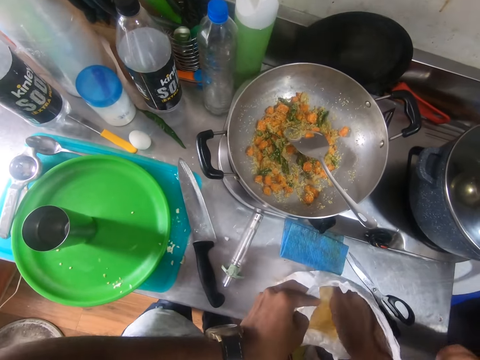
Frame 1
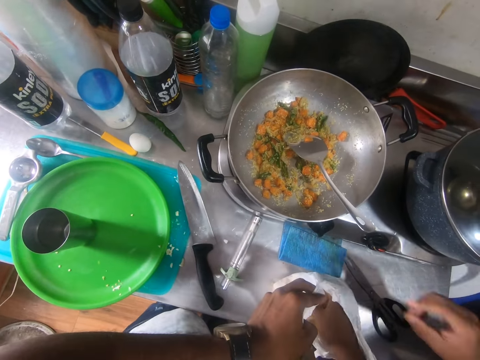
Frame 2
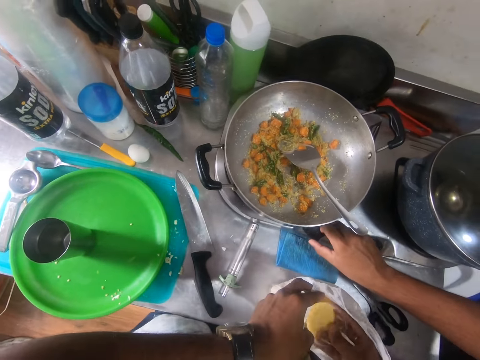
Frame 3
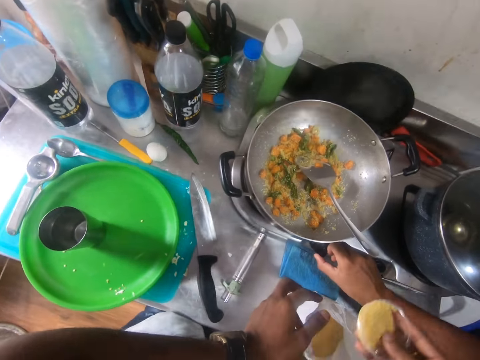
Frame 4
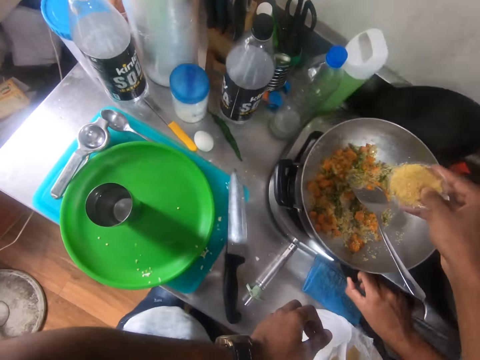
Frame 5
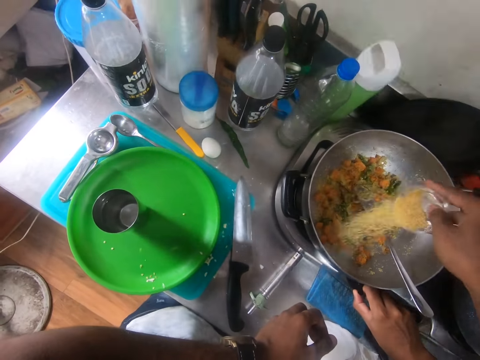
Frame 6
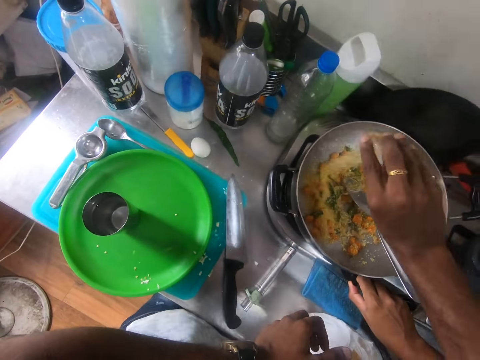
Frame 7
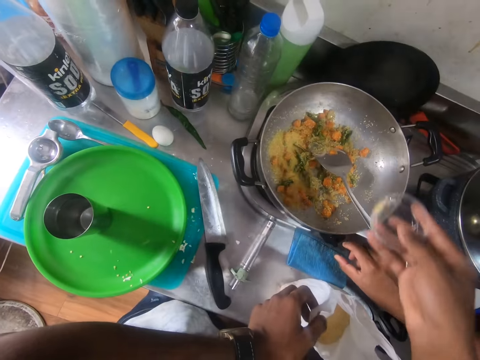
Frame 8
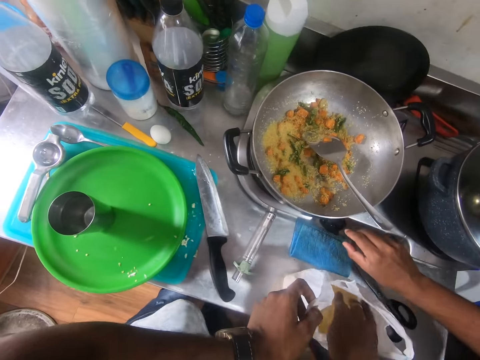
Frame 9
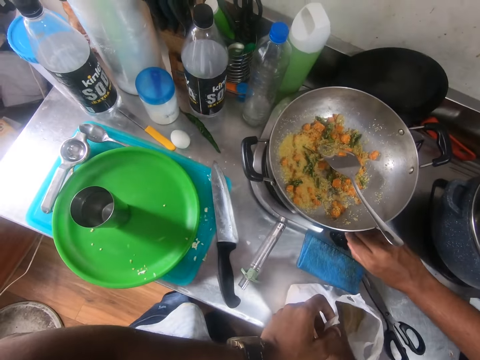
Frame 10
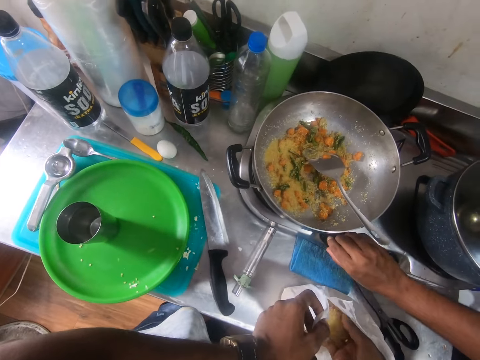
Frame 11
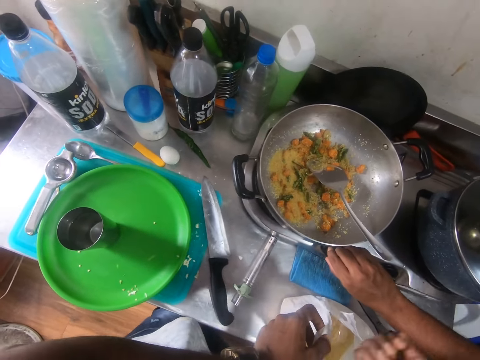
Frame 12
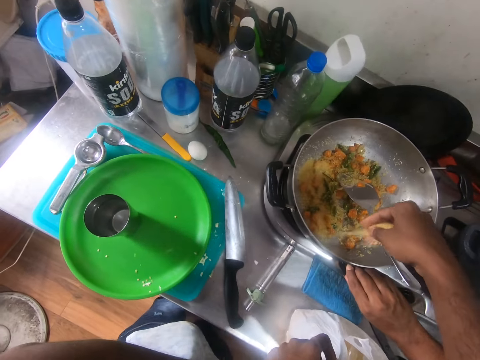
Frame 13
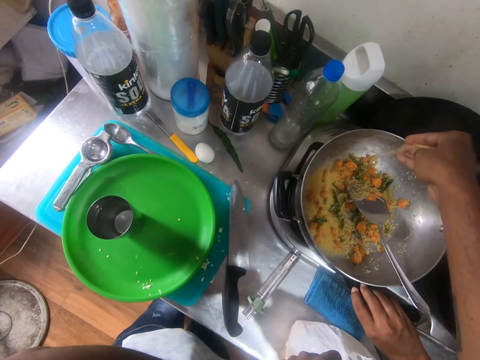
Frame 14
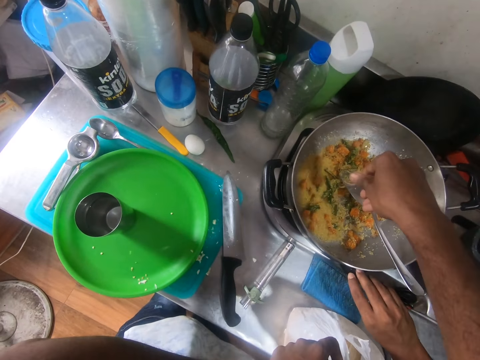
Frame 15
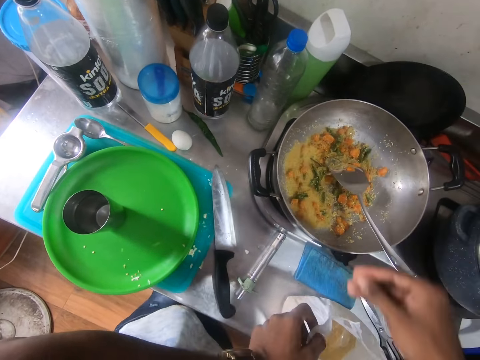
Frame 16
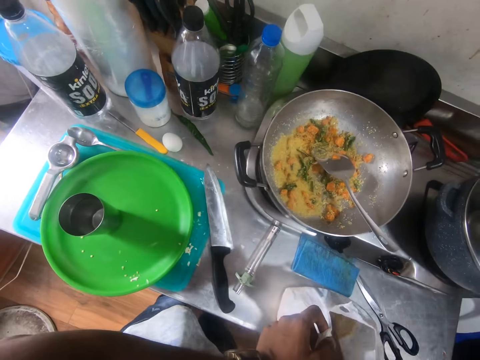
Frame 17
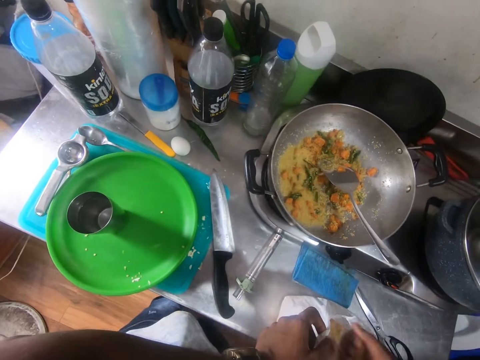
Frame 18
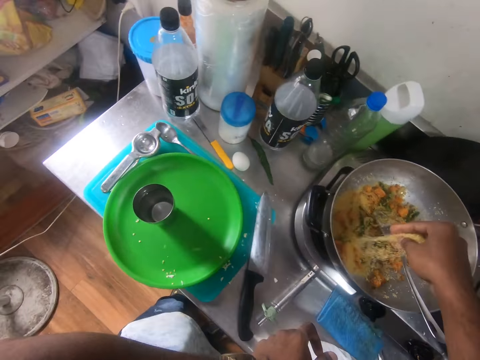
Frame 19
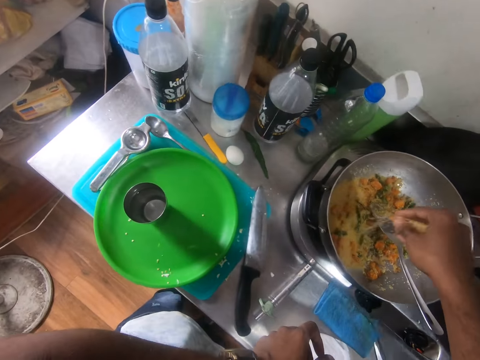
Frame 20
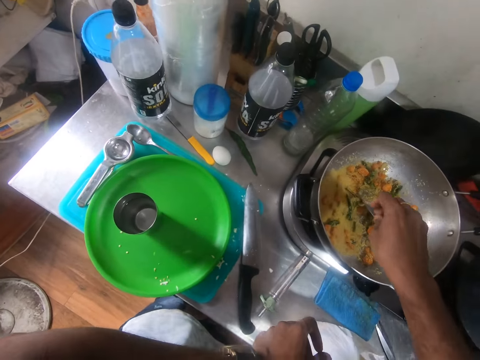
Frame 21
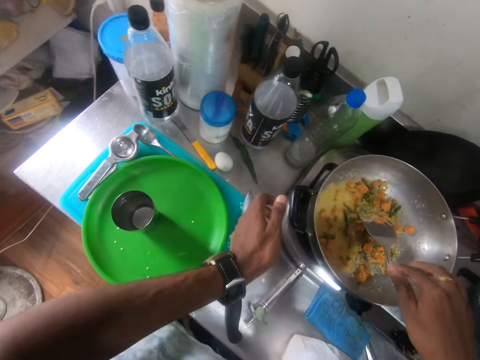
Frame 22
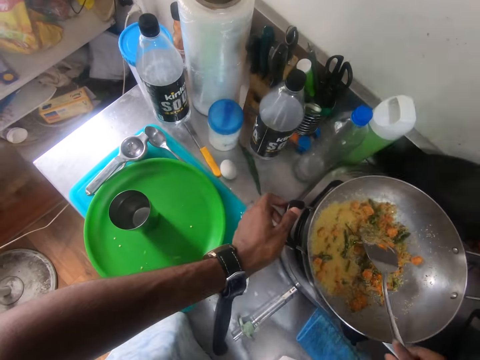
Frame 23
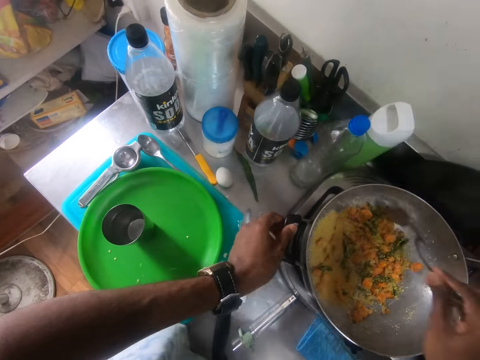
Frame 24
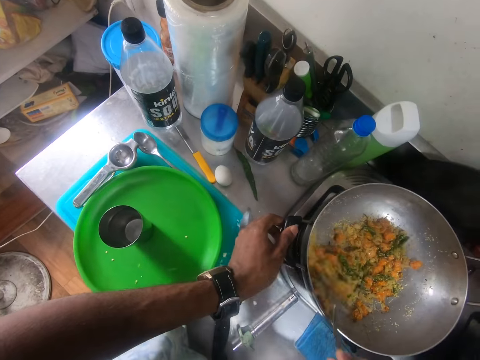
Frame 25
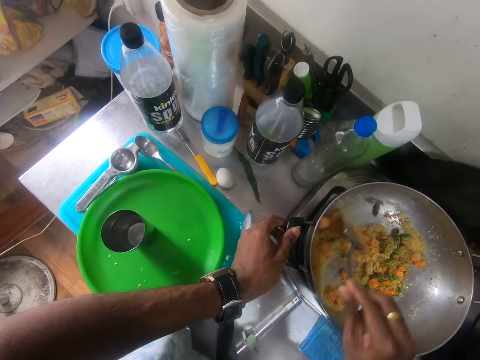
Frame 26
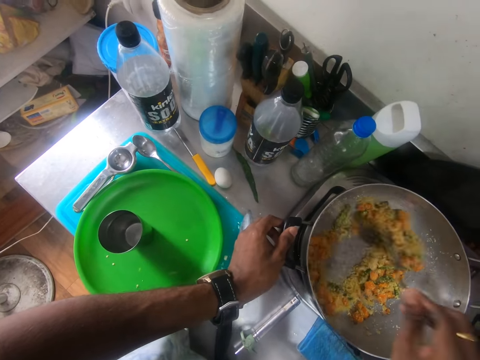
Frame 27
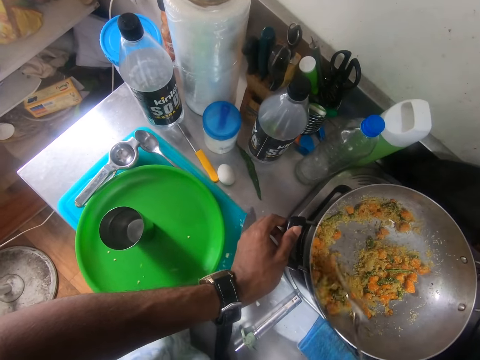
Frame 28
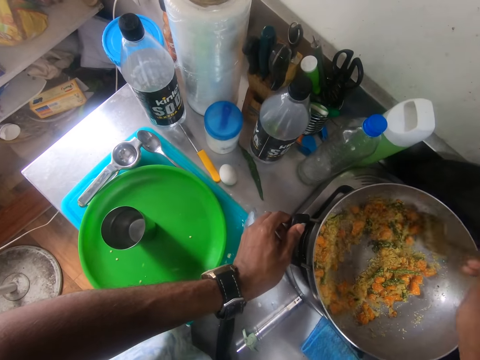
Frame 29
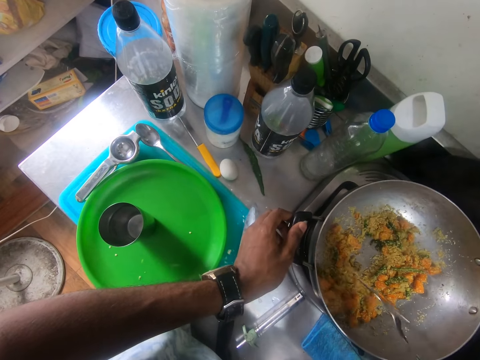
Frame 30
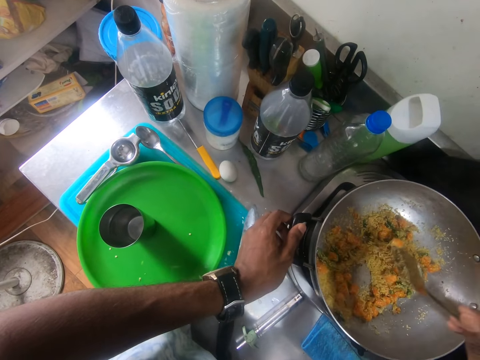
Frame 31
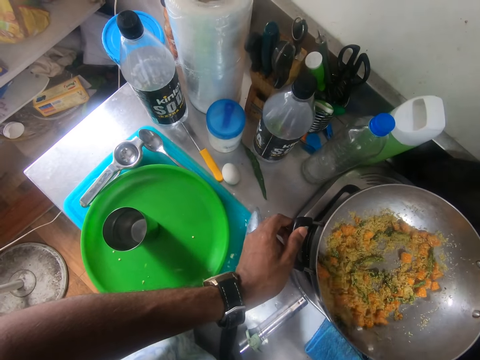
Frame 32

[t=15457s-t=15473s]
The camera wearer picks some rice or spices with the cup in the plastic bag with his right hand. He scoops the spices with a container. A man operates the cooker with his right hand. The camera wearer operates the gas cooker. He pours the rice in the pot from the cup in his right hand. He scoops some rice from the plastic bag with his right hand. The man operates the cooker with his right hand. The camera wearer sprinkles the rice in the pot on the cooker with his right hand. He scoops some rice from the plastic bag with his right hand. He sprinkles the rice in the pot on the cooker with his right hand. He holds the pot with his left hand, picks up the stirring spoon in the pot with his right hand, and stirs the pot with the stirring spoon in his right hand.

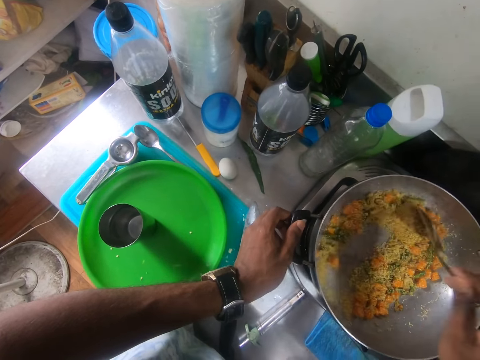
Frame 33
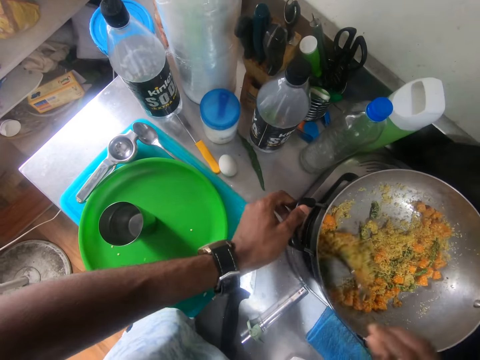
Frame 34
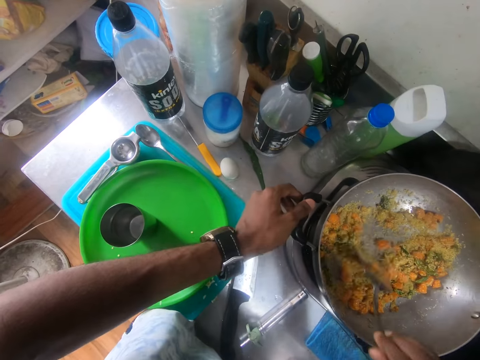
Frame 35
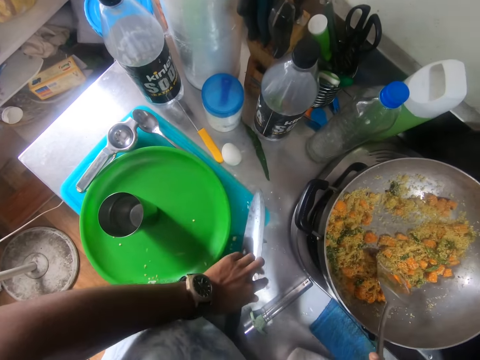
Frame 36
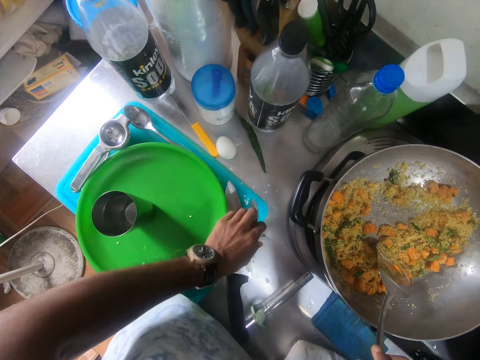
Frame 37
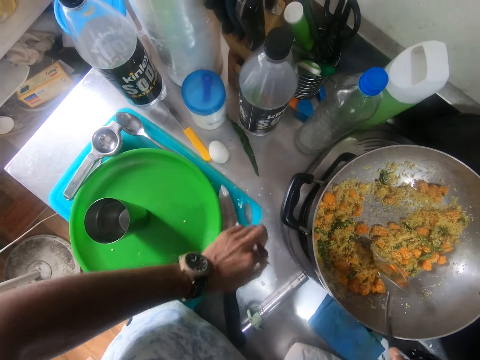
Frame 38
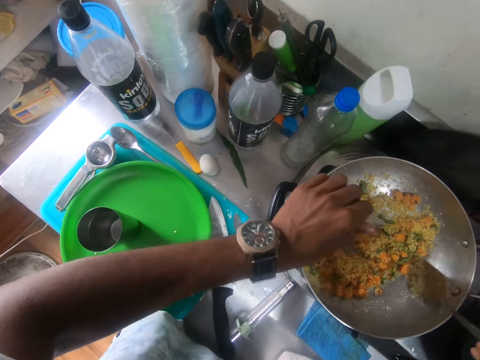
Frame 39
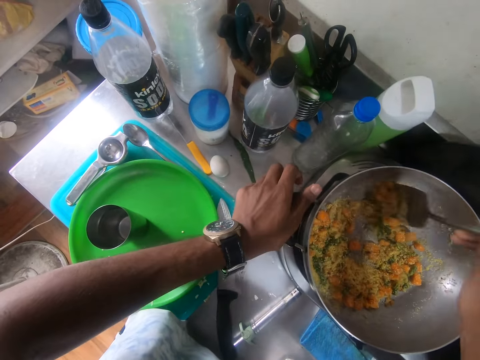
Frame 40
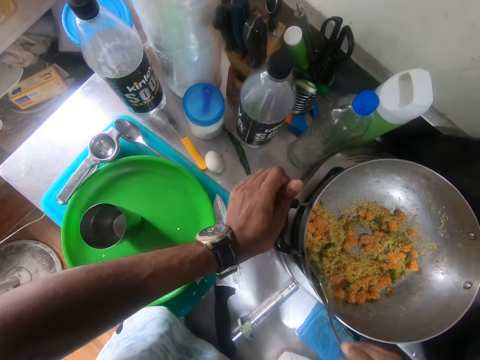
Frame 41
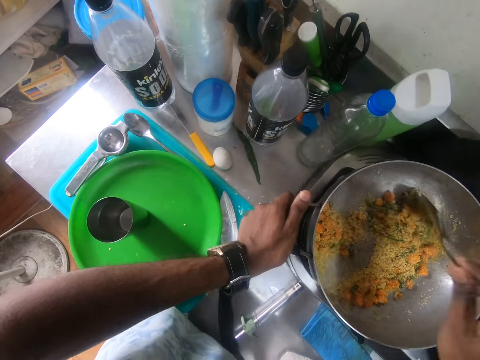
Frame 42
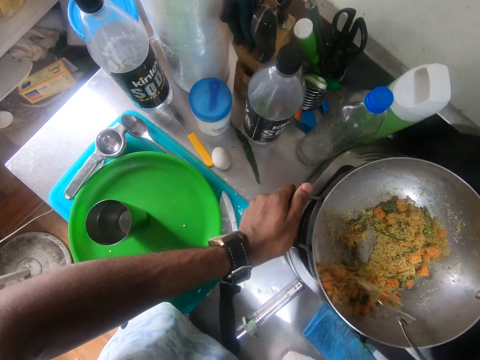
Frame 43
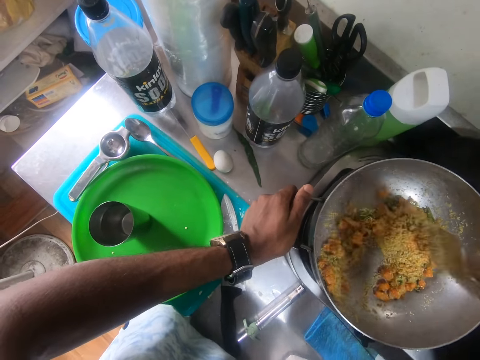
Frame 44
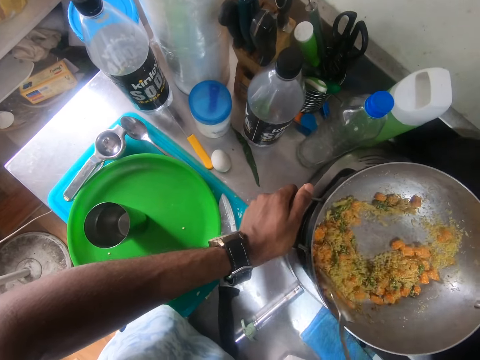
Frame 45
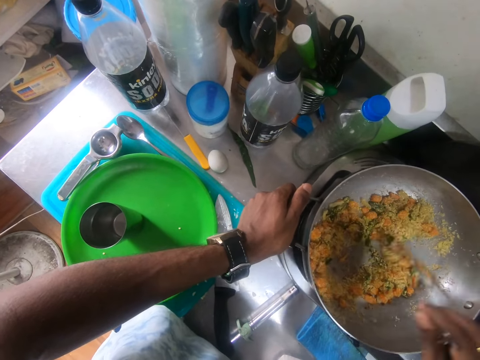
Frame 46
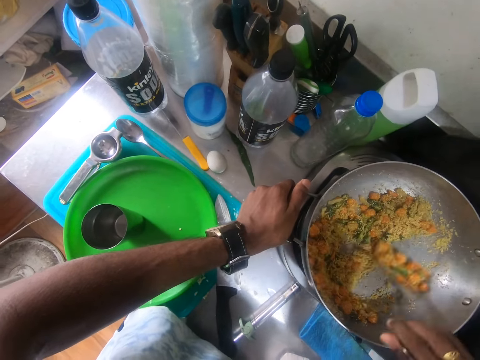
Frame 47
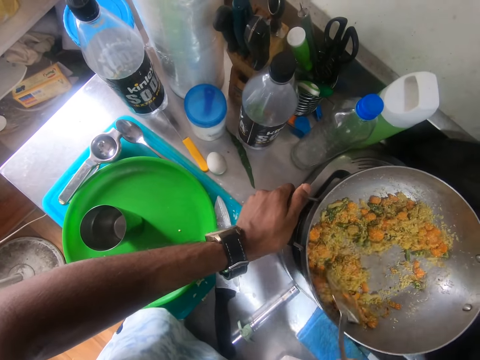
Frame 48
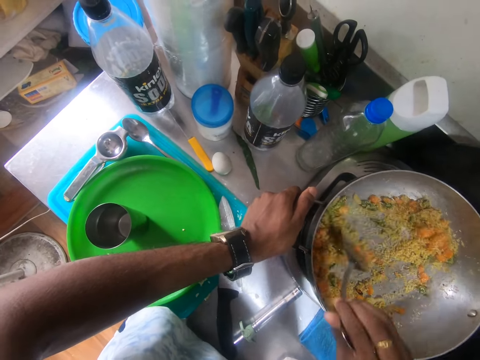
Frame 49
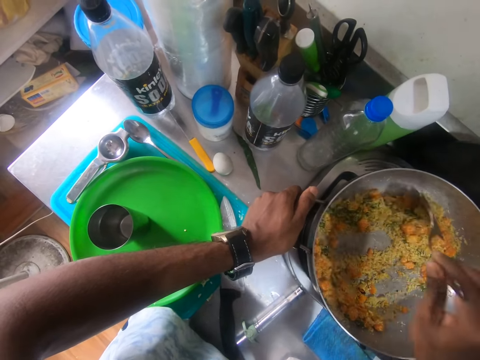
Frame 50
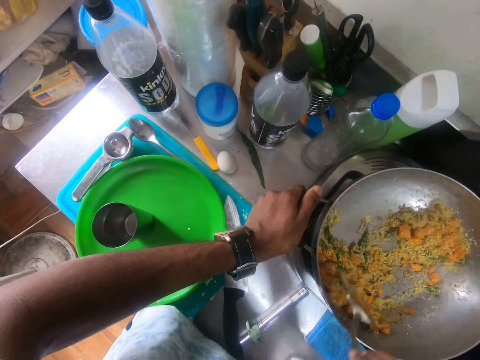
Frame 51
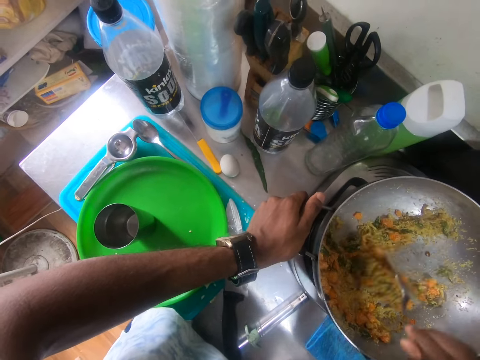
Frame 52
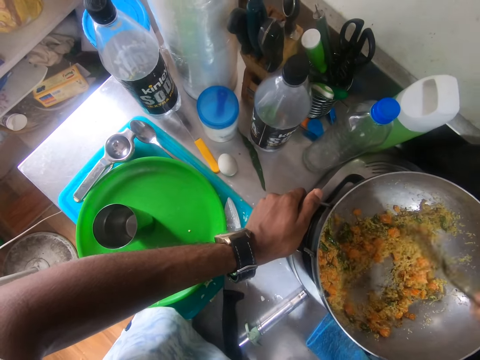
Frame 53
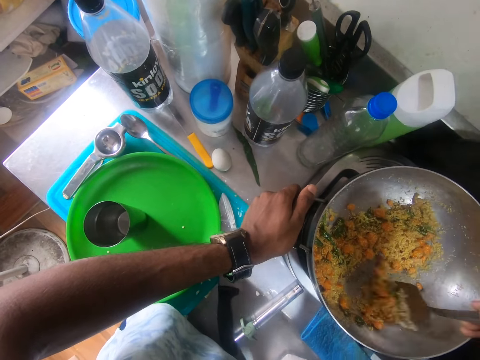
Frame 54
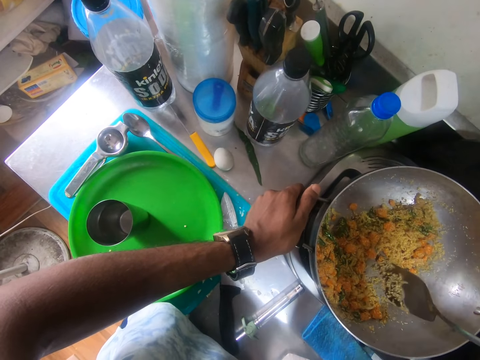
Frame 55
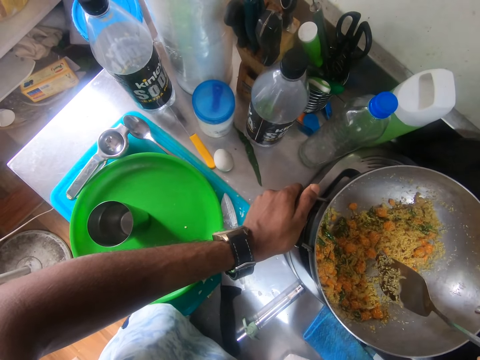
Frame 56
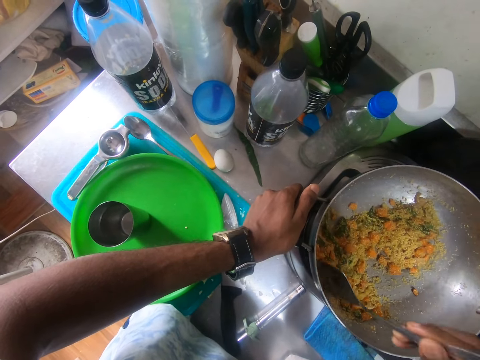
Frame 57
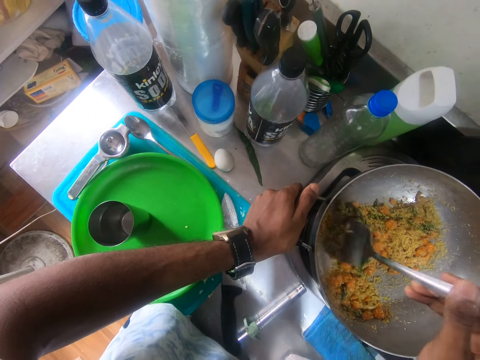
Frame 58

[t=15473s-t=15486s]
The camera wearer picks up a seasoning cube from the table with his left hand. He sprinkles the seasoning cube in the pot with his left hand. He examines a watch on his left hand. He stirs the food with a spatula.
